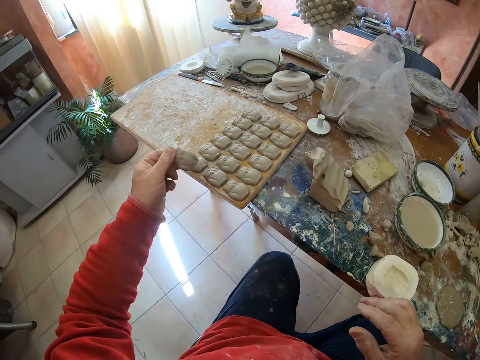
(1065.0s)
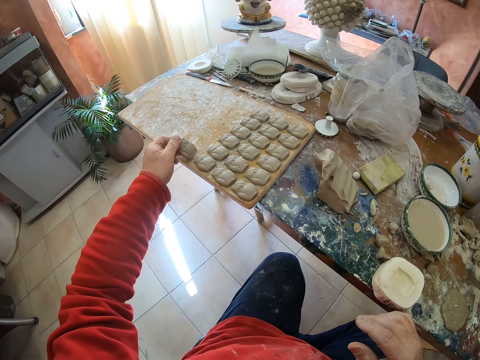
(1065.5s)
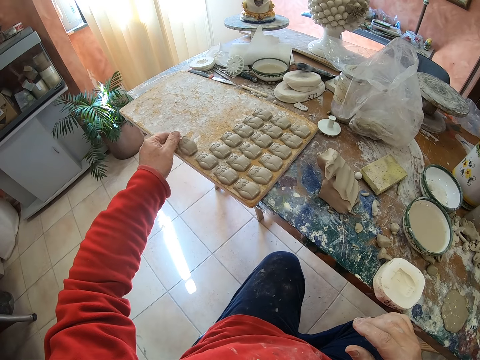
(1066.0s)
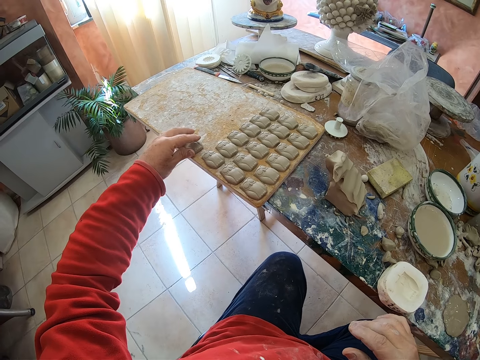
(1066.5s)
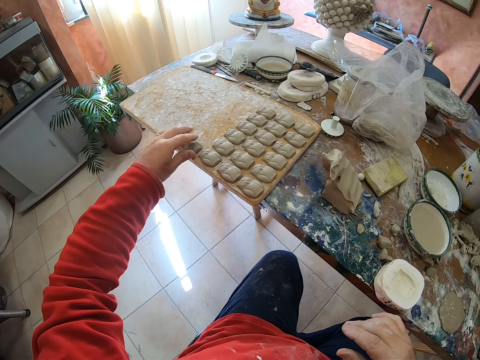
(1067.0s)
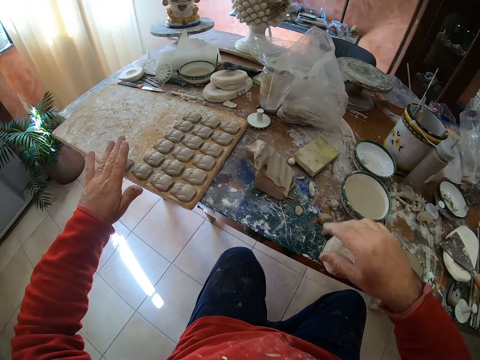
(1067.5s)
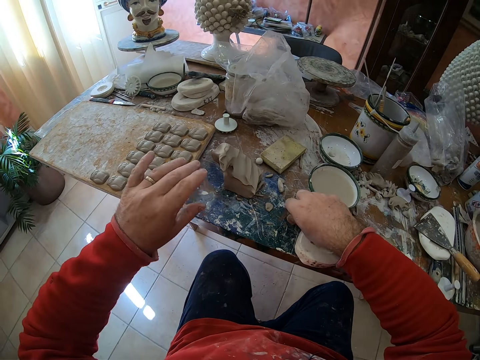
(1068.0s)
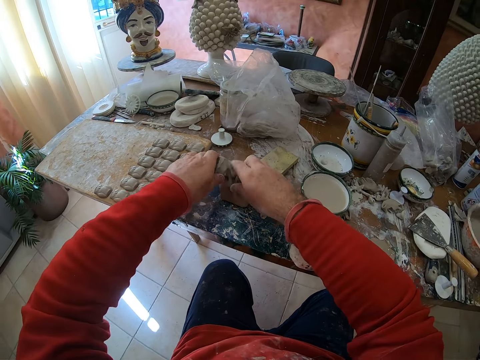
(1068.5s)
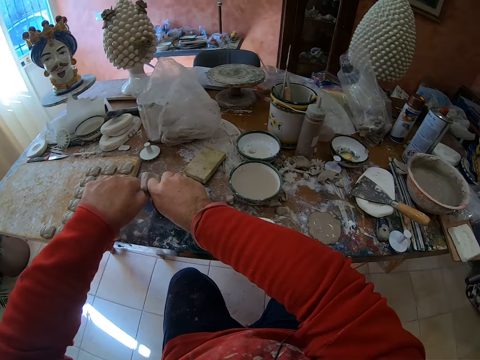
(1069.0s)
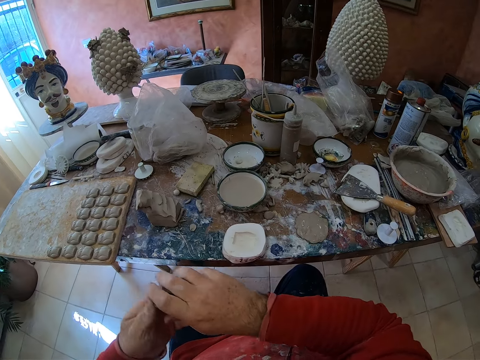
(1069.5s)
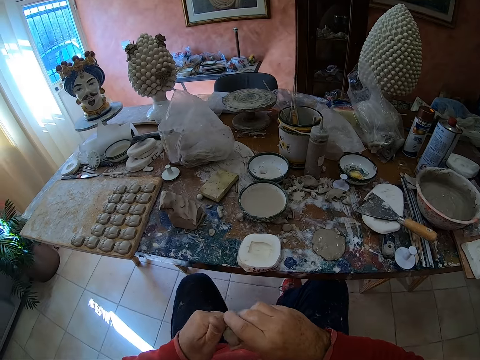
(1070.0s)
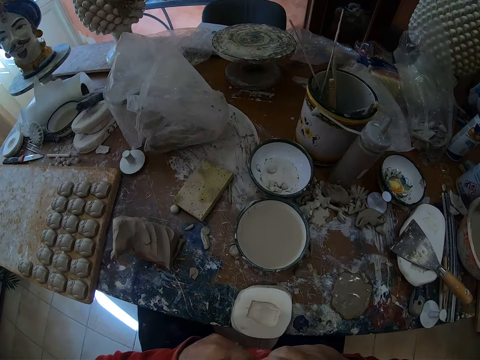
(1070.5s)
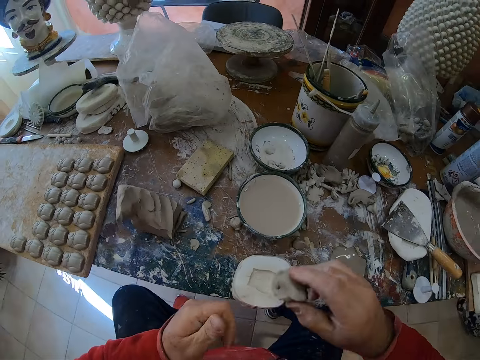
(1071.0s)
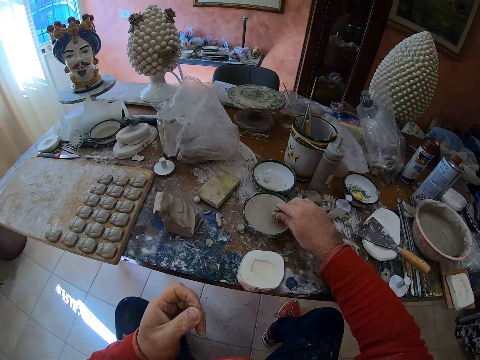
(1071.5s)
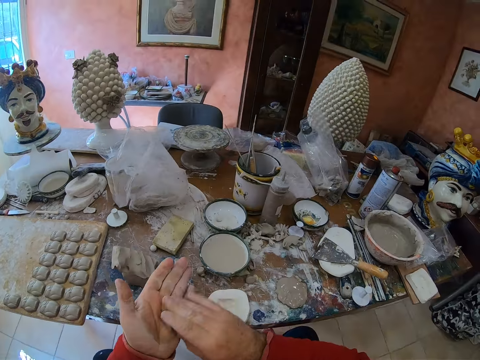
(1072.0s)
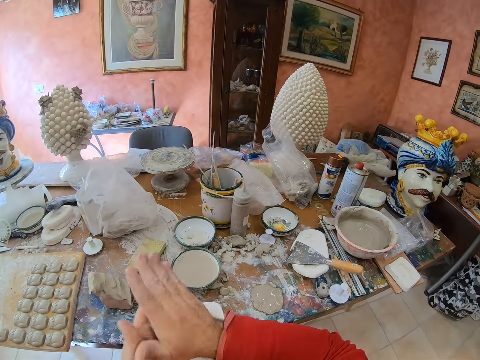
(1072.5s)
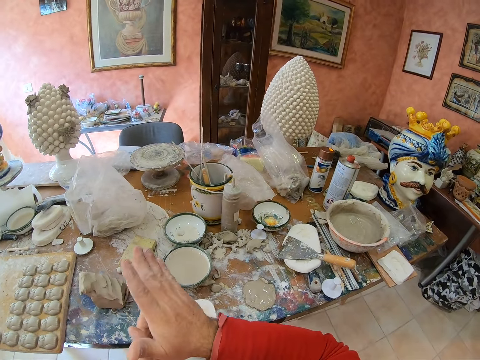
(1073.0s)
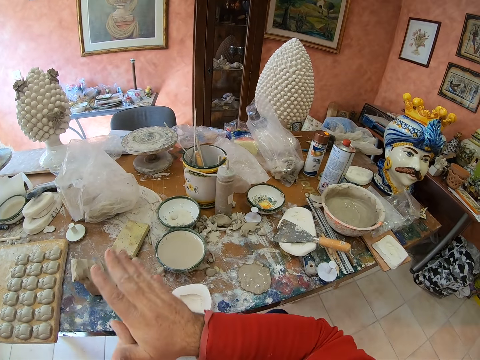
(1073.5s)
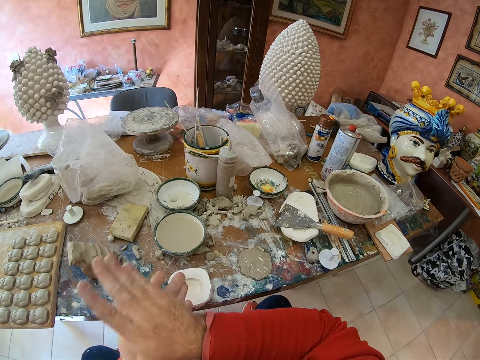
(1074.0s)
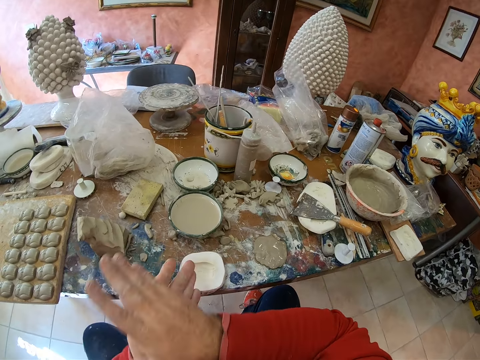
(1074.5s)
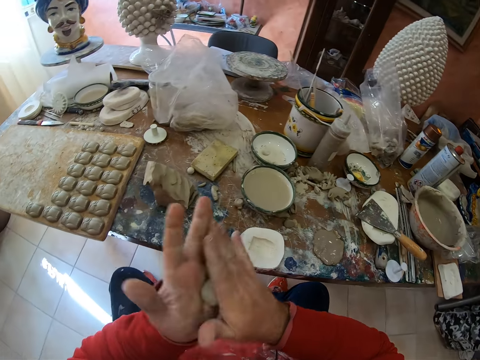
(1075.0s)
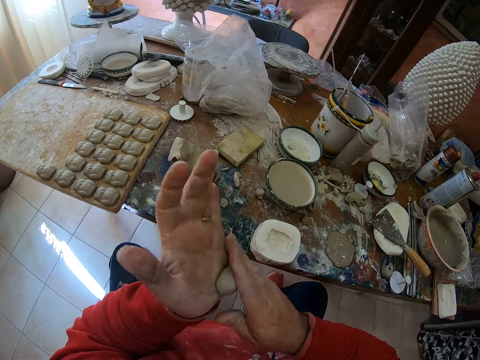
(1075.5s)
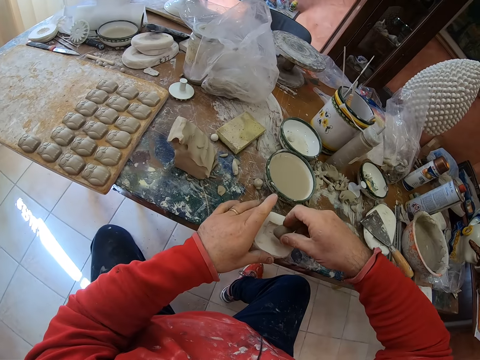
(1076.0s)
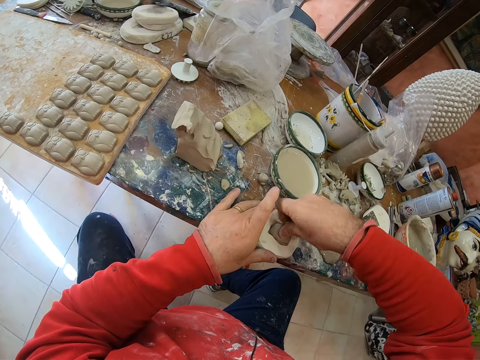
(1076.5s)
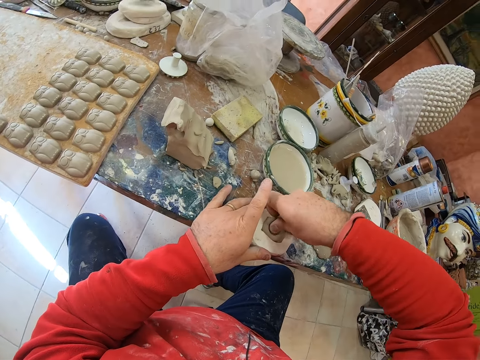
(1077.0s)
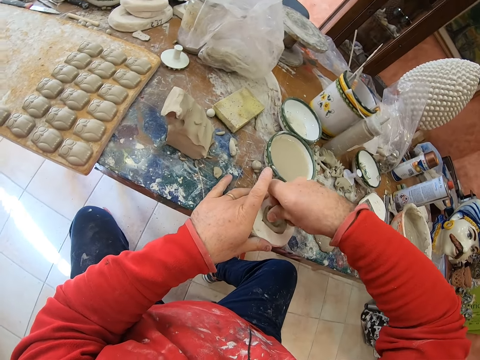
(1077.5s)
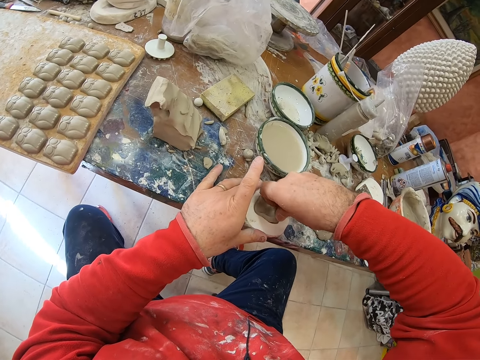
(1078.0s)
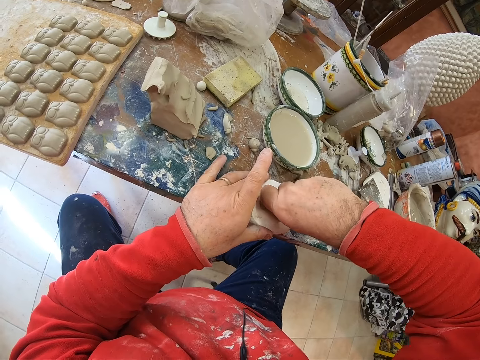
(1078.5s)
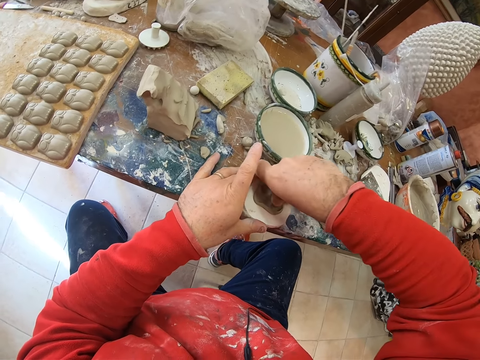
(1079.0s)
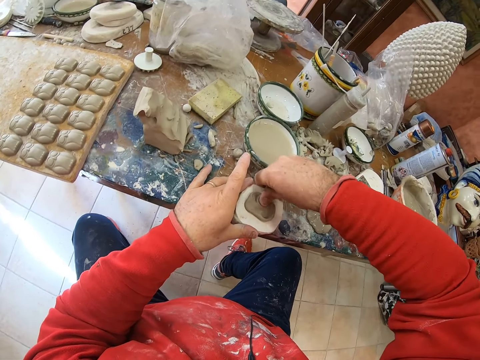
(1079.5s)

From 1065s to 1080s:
The camera wearer puts the clay owl mold or molding on a wooden tray or board. He positions the molding on the board. He takes a pinch of clay mold or mud on the table. He cuts another mud on the table and compresses the mud. He dips the clay mold into water. He rolls the clay mold in his hands. He presses the clay mold into a mold shaper.

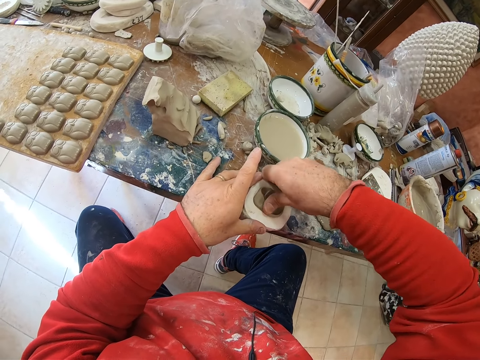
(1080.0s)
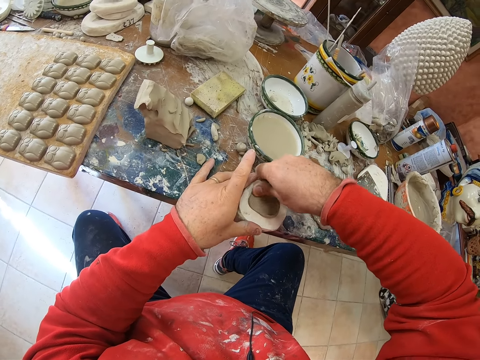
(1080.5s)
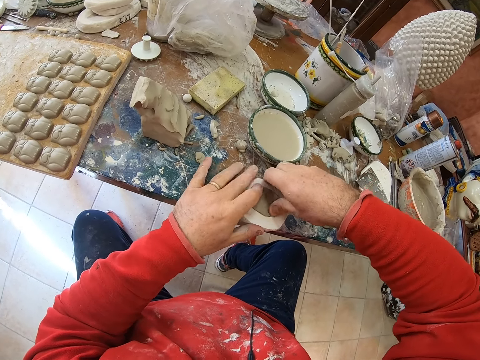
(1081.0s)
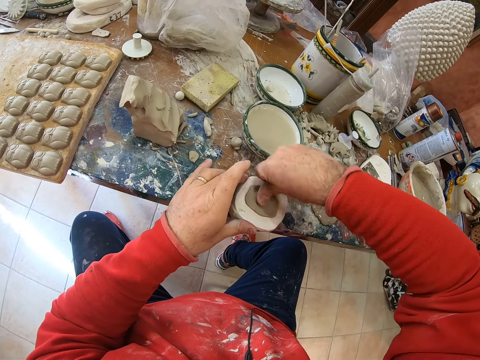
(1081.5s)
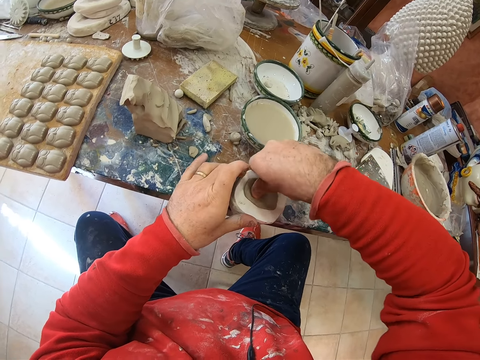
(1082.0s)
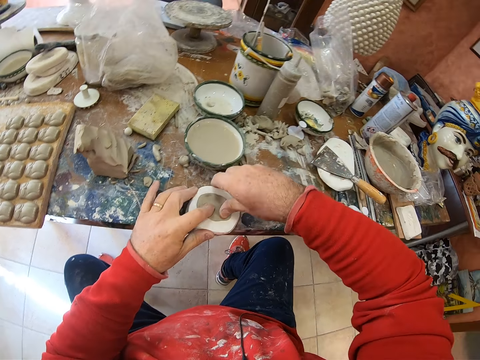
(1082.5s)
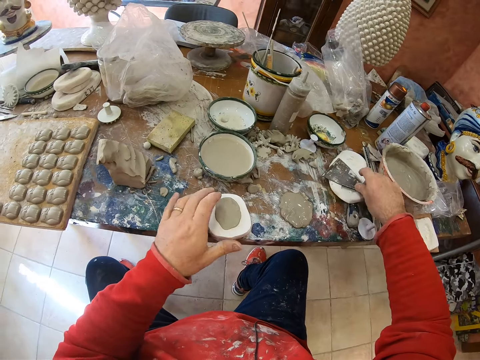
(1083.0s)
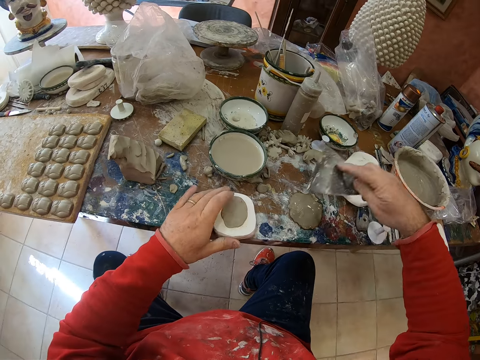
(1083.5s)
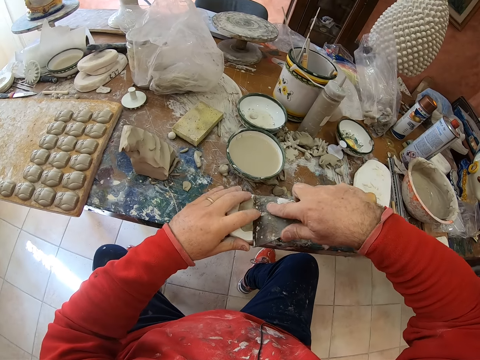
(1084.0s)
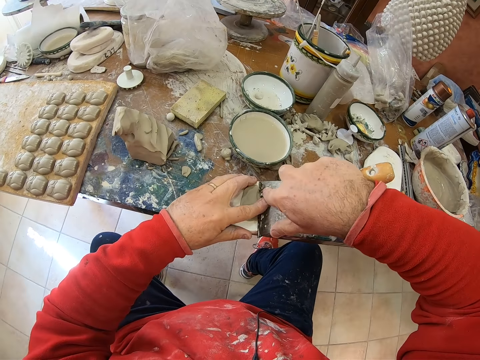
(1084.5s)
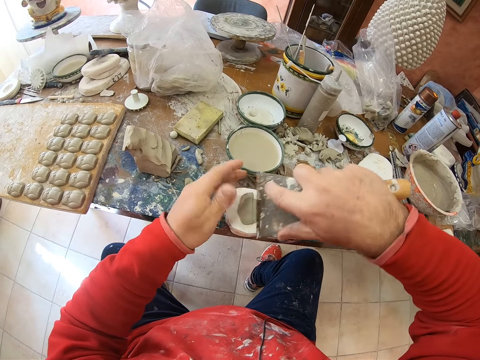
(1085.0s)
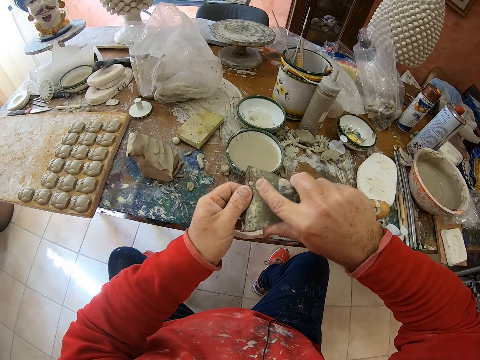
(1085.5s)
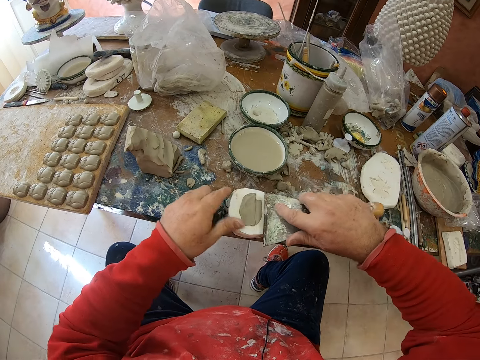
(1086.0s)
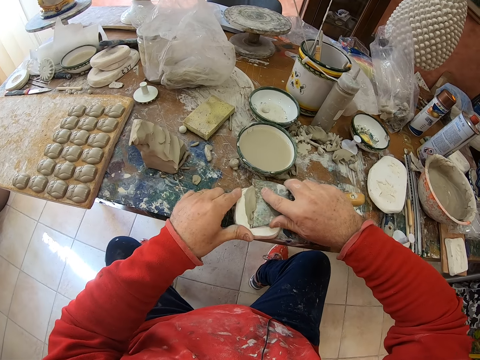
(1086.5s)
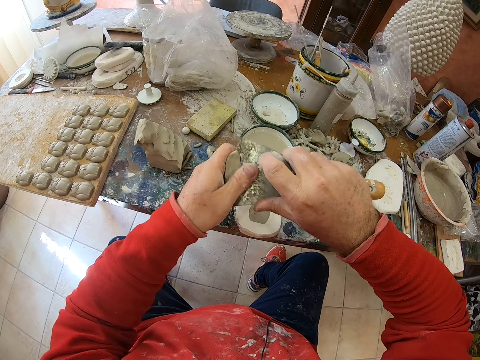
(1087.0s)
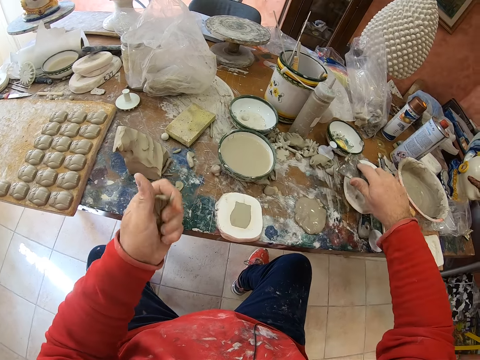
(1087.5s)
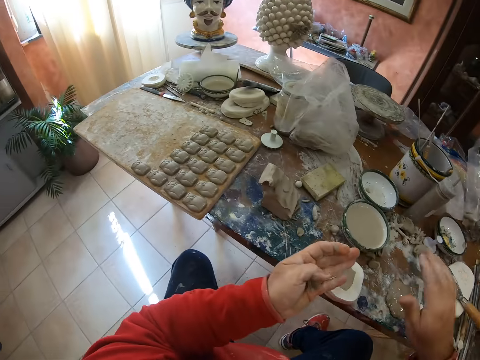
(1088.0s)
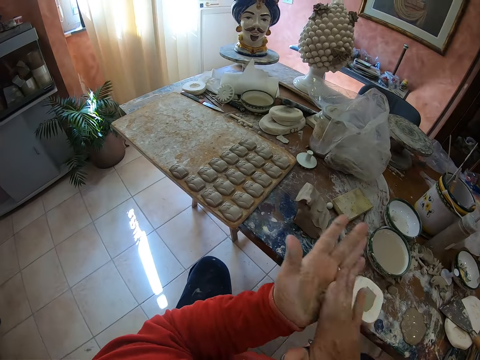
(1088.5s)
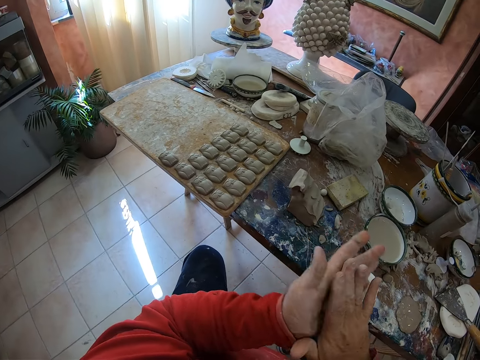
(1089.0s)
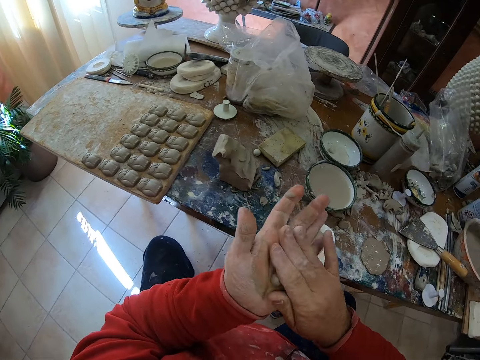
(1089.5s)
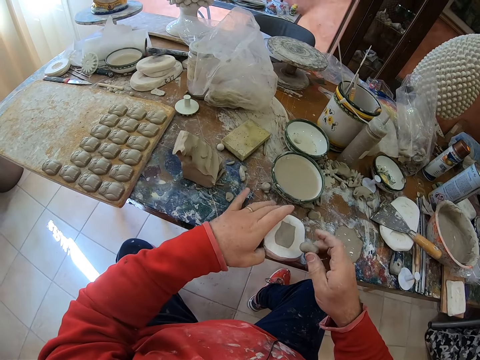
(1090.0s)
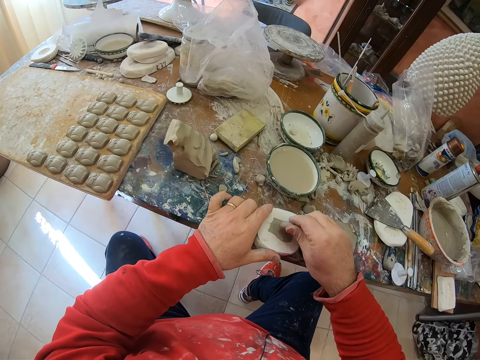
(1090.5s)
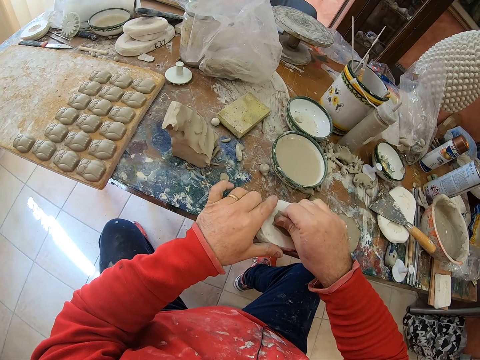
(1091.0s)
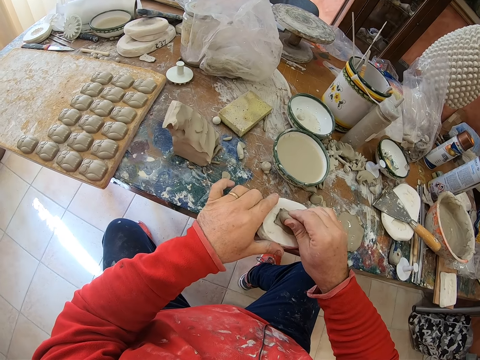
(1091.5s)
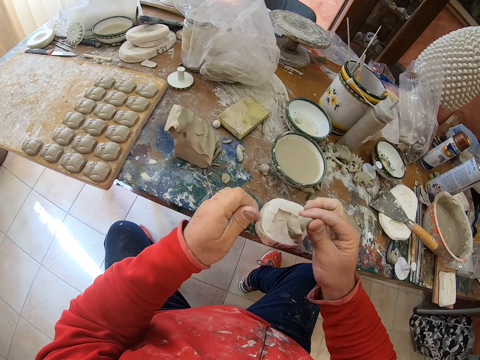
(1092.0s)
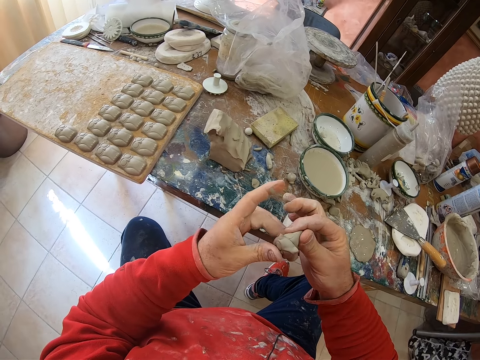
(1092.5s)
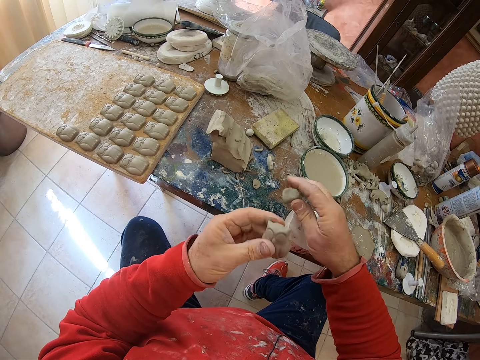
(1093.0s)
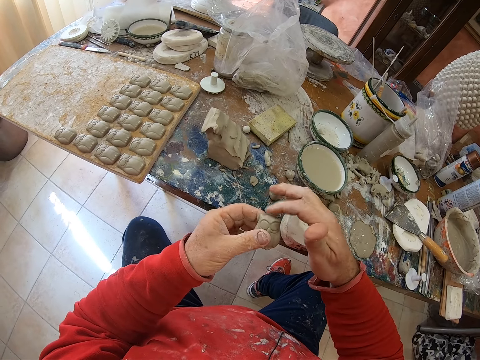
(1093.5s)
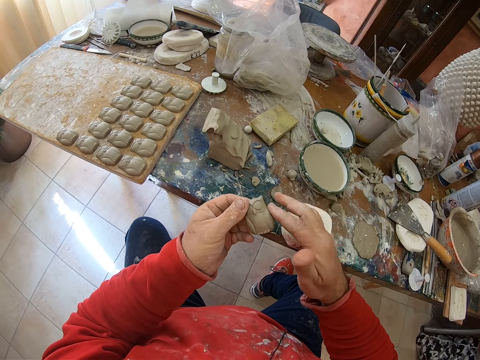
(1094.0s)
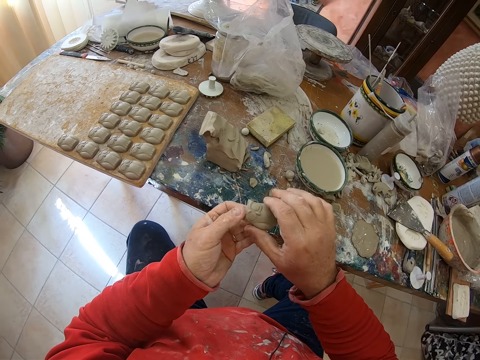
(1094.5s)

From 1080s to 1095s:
The camera wearer picks up the scraper on the table. He scrapes off excess clay from the mold shaper with the scraper. He puts down the scraper back on the table. He rolls the clay mold or mud in his hands. He presses the clay mold into the mold shaper. He pulls an owl shaped clay mold from the mold shaper. He drops the mud on the table. He smoothens the clay owl mold's edges with his fingers in his hands.
